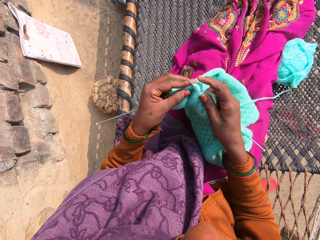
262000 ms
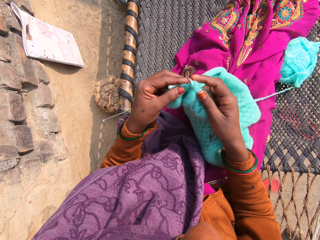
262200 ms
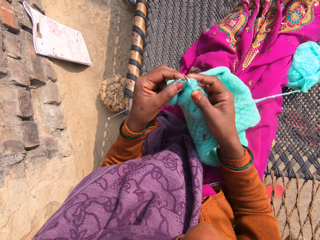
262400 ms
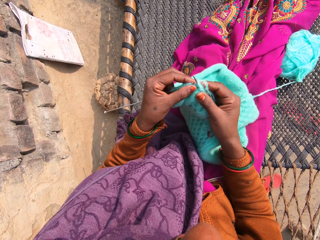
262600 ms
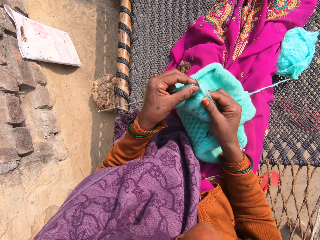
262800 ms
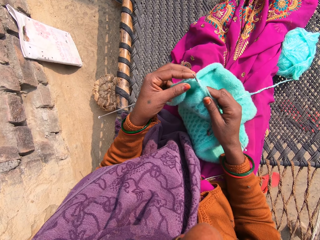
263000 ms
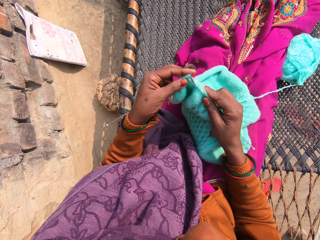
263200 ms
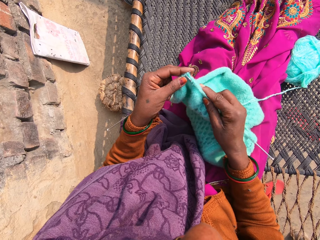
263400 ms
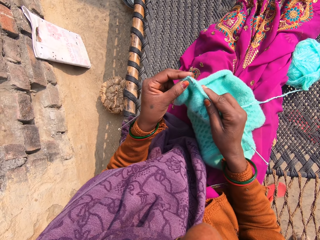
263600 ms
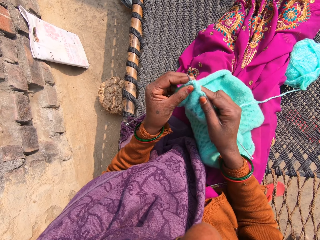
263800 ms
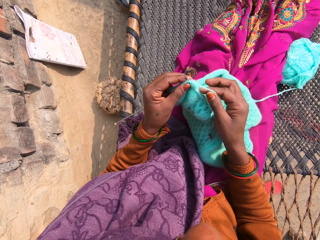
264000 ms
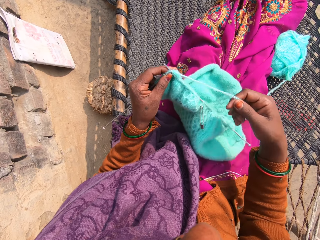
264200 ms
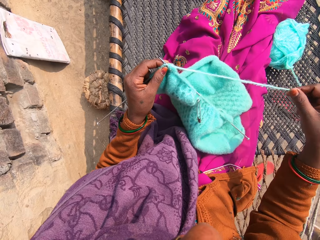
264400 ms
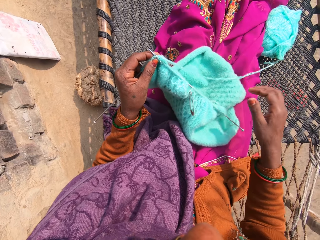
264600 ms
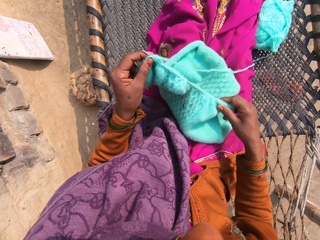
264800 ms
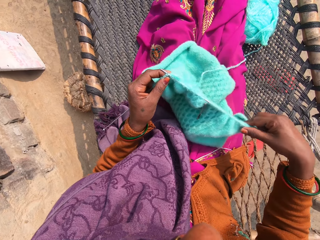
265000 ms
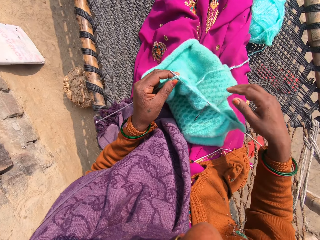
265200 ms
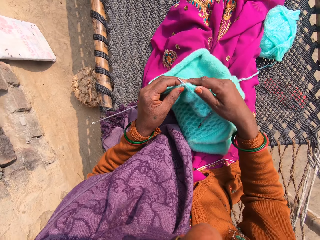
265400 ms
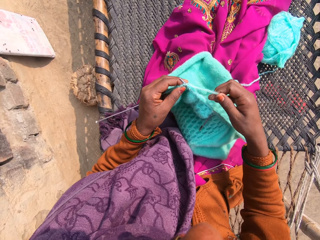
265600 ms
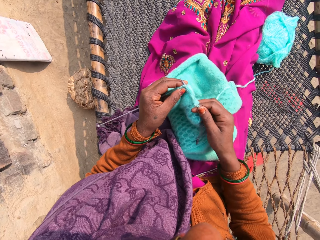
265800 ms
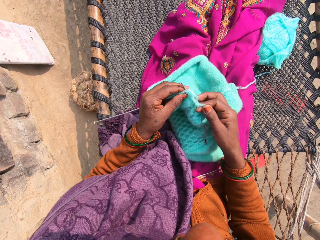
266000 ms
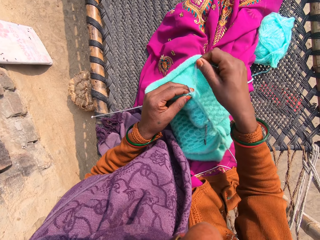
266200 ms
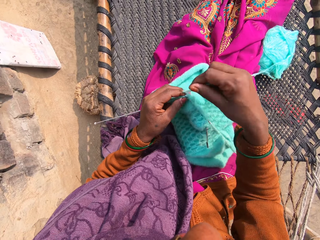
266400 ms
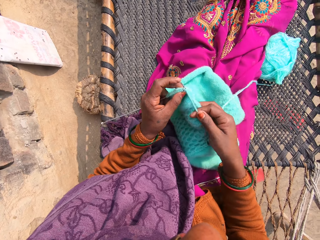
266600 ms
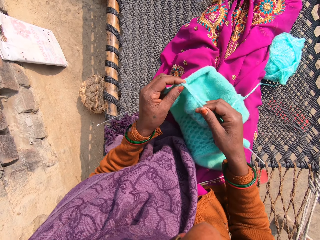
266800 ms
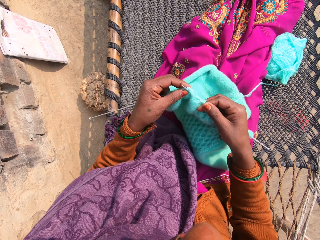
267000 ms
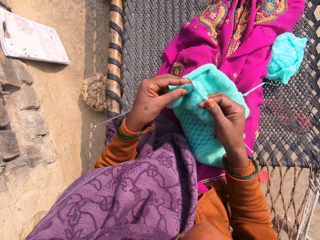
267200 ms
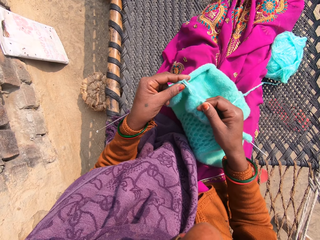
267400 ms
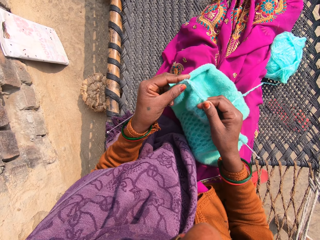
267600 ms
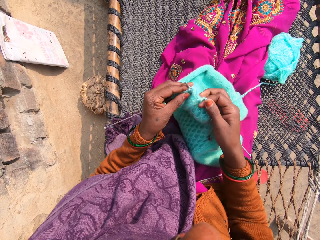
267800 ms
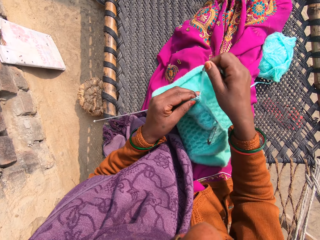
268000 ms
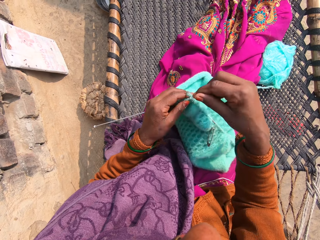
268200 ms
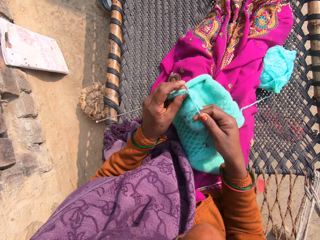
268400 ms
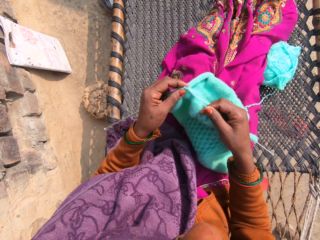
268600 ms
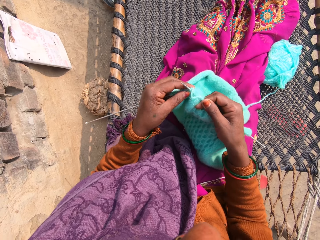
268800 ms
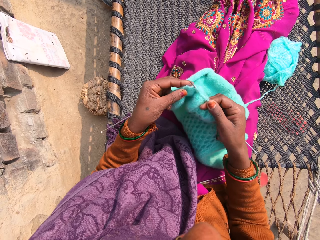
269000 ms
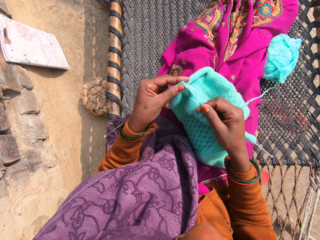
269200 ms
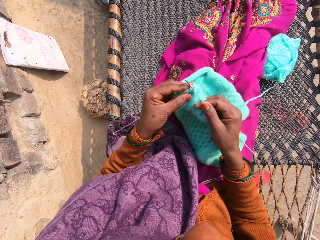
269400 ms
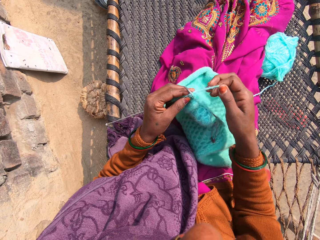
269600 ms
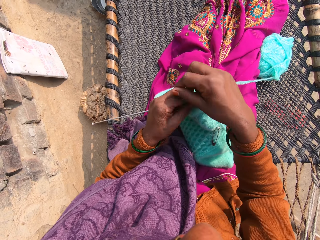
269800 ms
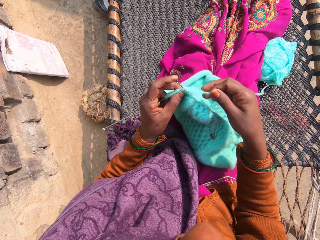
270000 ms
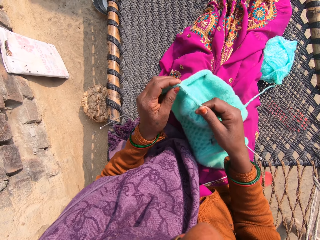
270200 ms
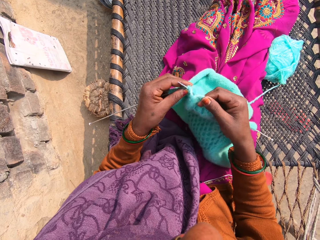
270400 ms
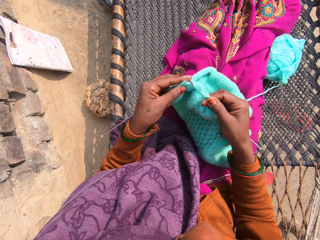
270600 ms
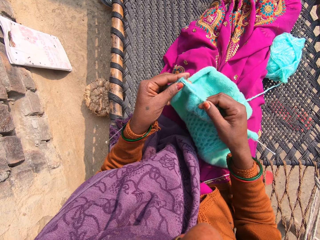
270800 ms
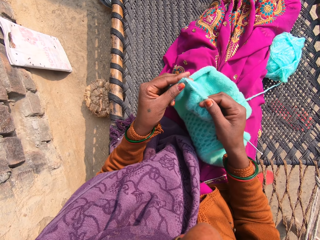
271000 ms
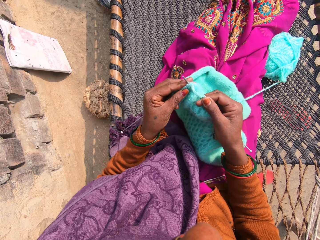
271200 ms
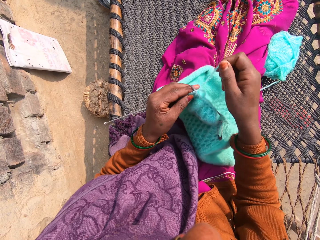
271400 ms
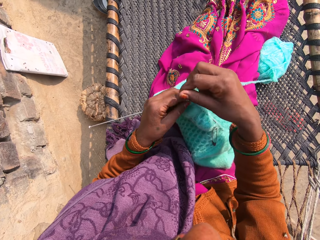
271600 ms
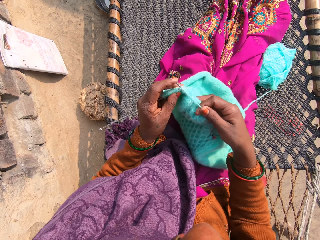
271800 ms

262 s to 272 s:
The camera wearer adjusts the piece of garment. They pull the knitting thread with the right hand, and pull the crochet in the right with the right hand. They knit the yarn into the piece of garment with knitting pins in the right and the left hand.

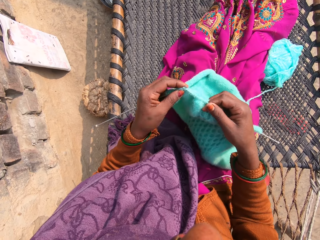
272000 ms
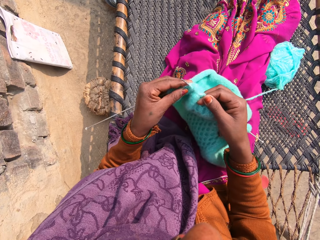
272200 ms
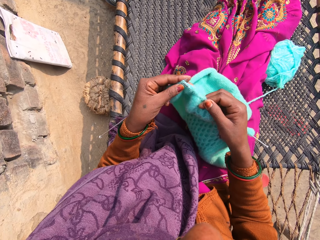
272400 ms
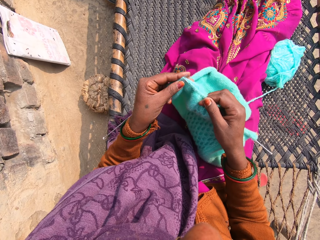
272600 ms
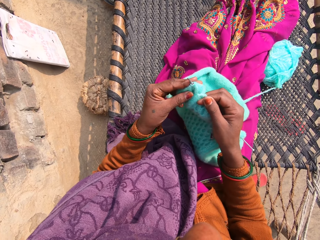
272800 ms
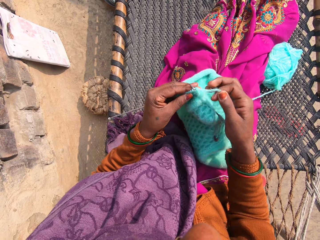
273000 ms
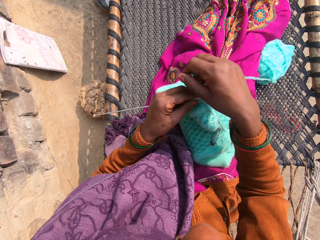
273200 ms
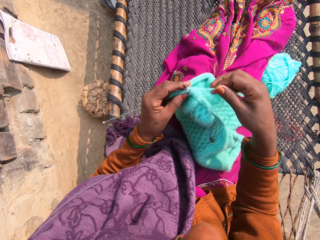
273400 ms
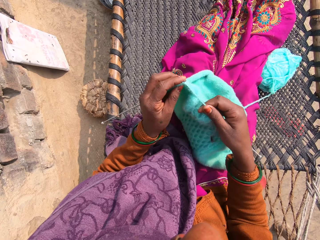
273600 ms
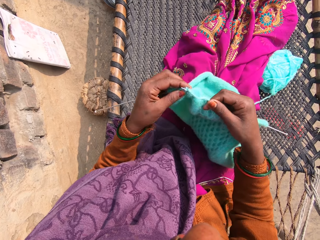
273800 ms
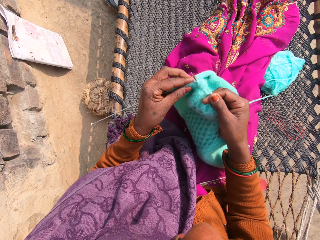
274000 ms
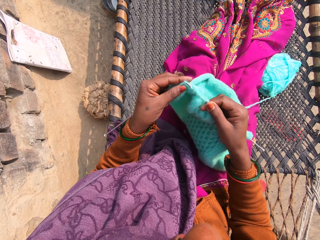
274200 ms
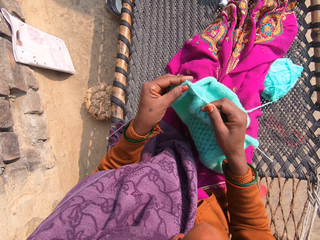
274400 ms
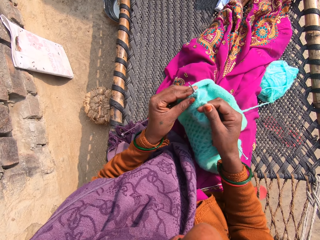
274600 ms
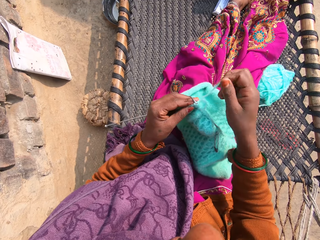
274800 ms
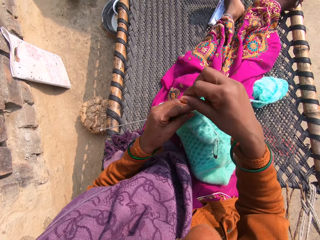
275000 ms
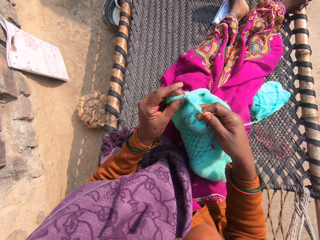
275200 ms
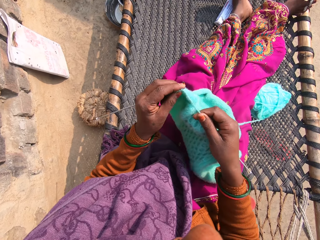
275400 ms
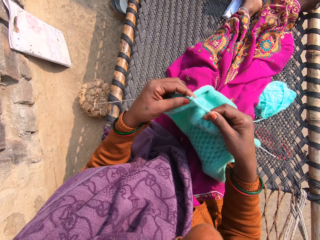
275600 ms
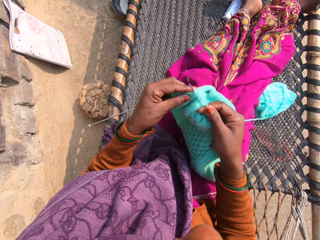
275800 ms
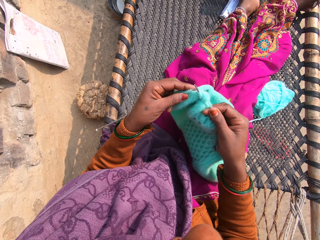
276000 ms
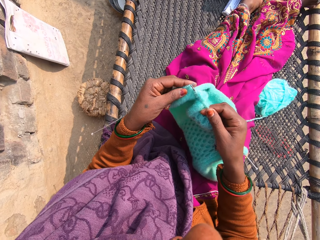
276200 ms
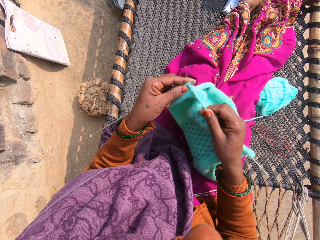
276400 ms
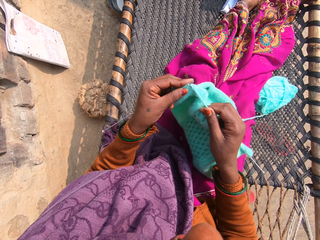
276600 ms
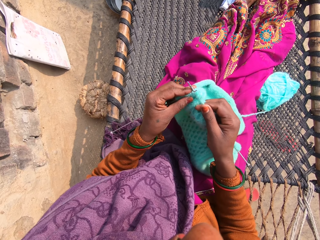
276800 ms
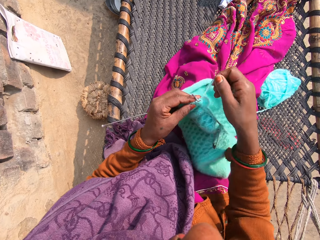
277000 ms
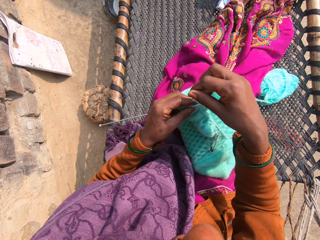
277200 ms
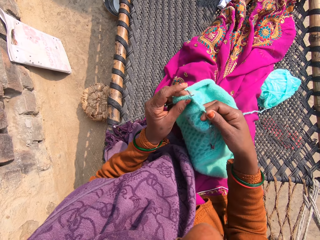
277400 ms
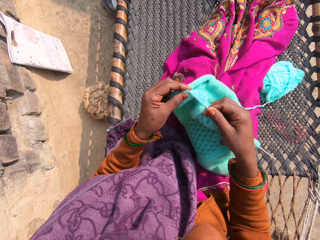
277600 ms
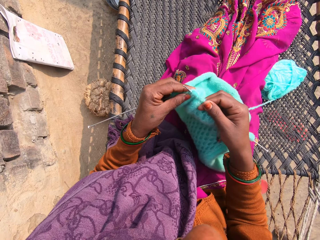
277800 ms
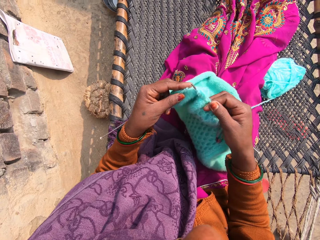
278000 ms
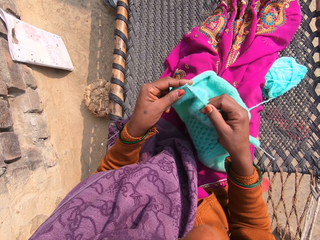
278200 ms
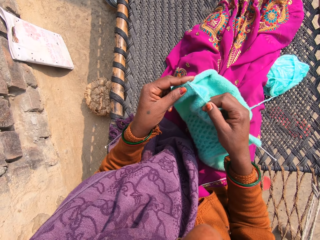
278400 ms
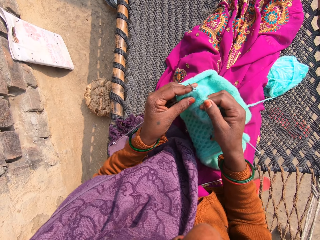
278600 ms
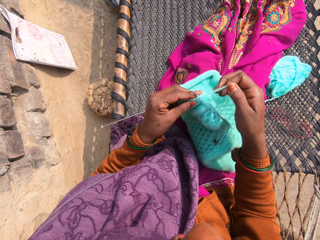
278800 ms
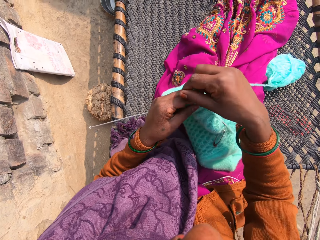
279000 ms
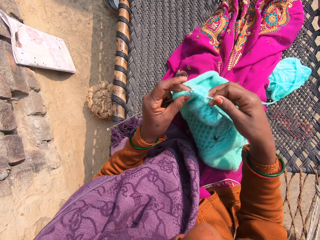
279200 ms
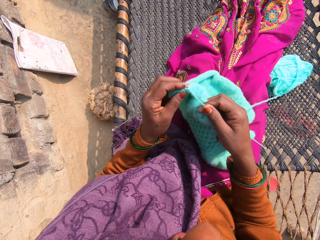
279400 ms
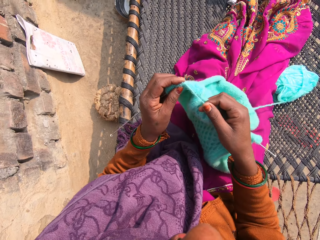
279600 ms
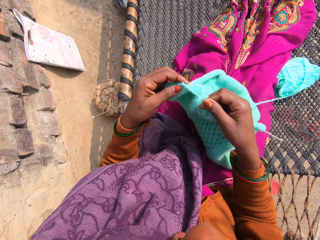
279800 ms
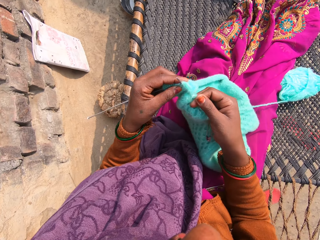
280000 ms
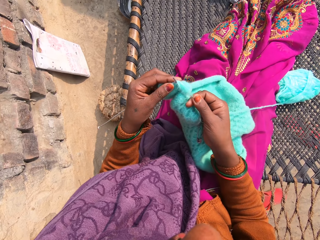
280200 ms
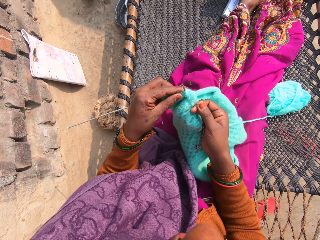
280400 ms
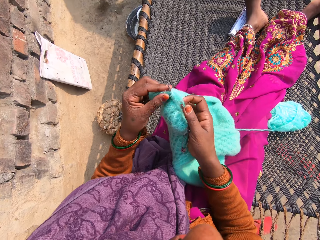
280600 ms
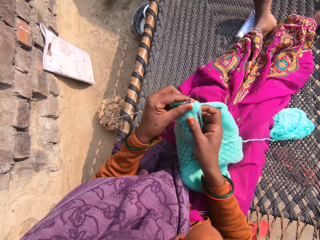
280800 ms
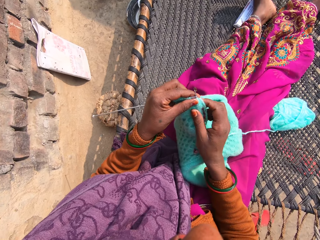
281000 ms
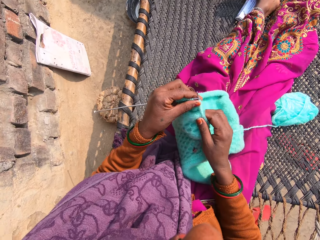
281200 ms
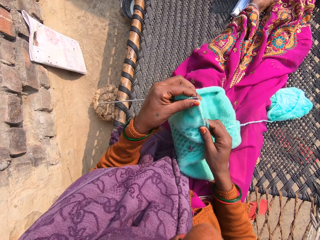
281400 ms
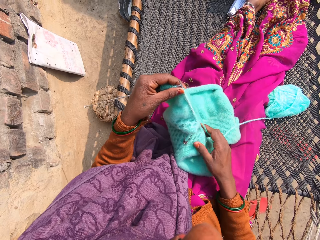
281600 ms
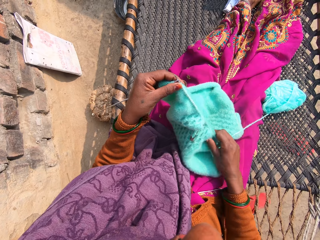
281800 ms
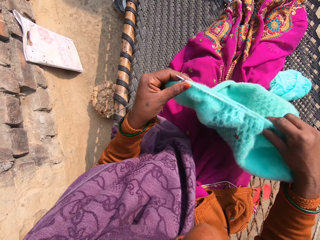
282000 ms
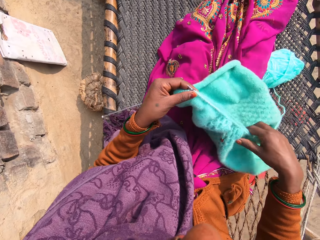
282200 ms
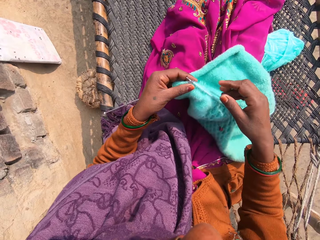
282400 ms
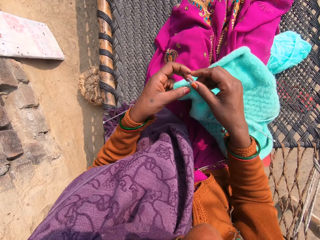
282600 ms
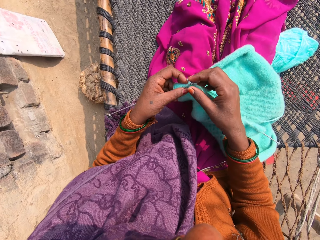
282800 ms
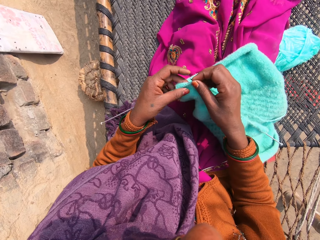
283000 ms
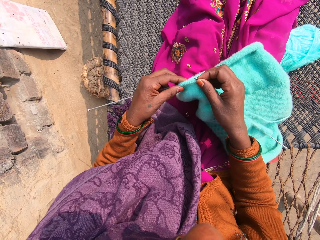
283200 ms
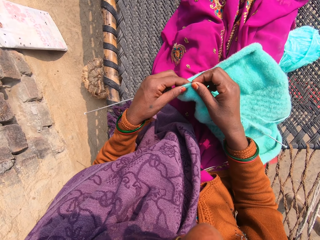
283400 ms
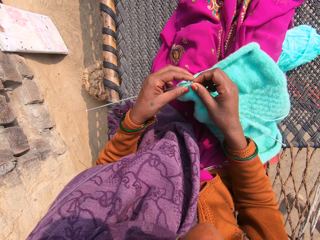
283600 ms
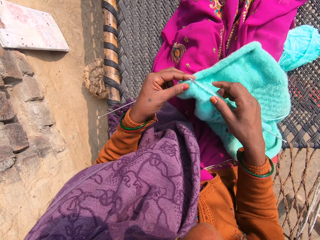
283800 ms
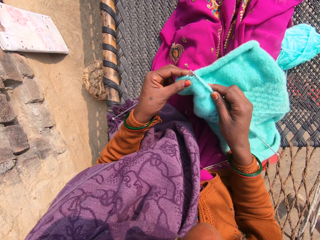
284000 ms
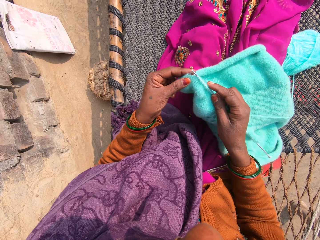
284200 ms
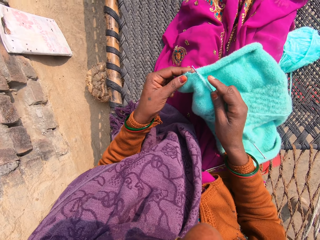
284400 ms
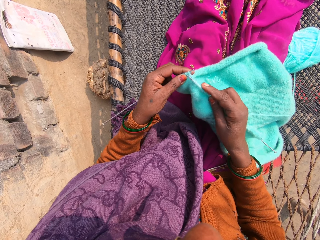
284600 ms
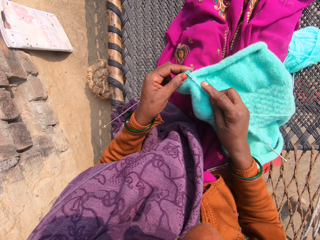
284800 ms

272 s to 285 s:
The camera wearer wraps the thread round the right hand crochet. They scream aloud. They adjust the piece of garment.
